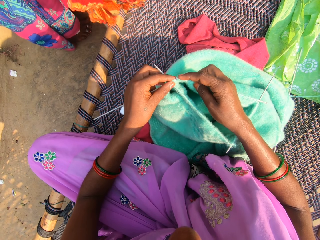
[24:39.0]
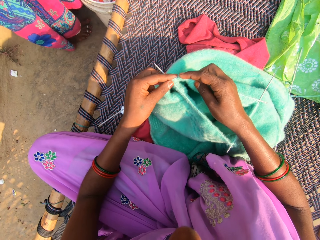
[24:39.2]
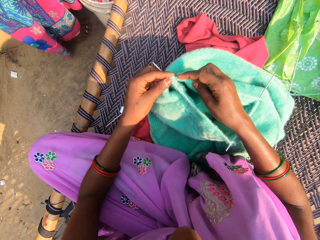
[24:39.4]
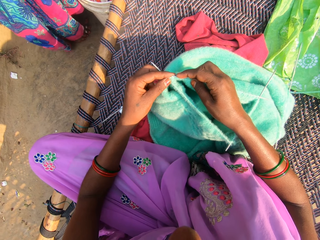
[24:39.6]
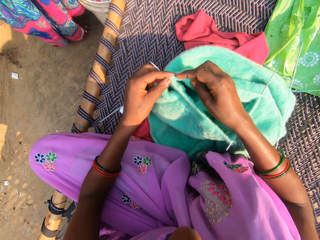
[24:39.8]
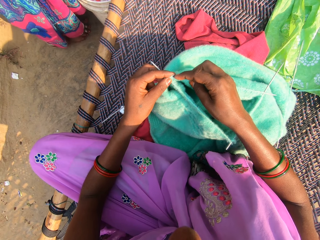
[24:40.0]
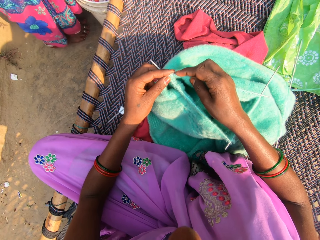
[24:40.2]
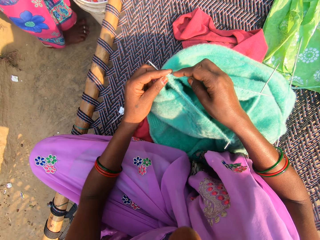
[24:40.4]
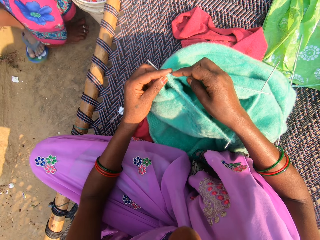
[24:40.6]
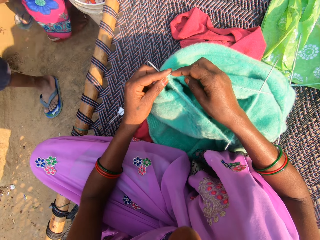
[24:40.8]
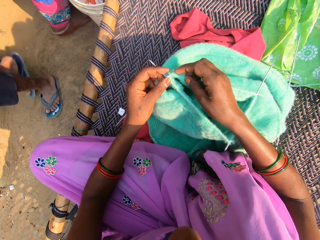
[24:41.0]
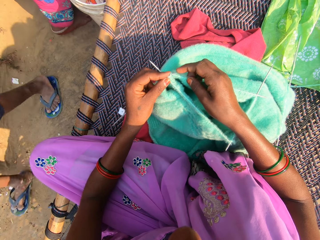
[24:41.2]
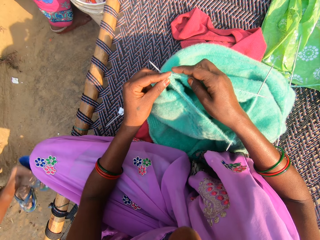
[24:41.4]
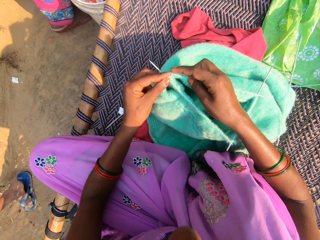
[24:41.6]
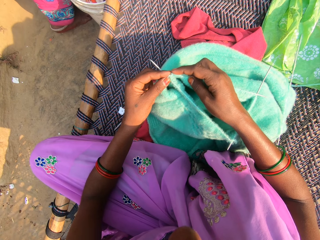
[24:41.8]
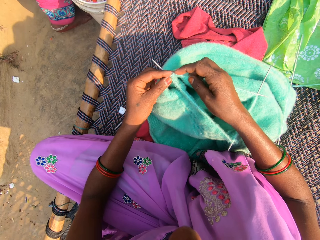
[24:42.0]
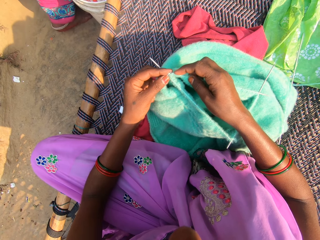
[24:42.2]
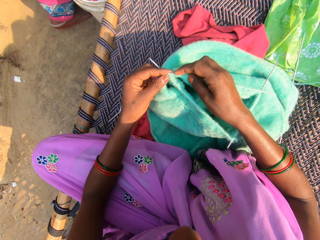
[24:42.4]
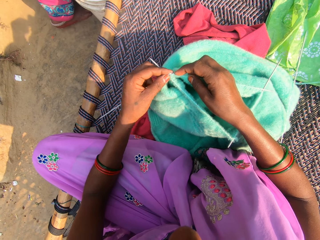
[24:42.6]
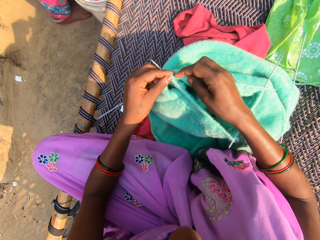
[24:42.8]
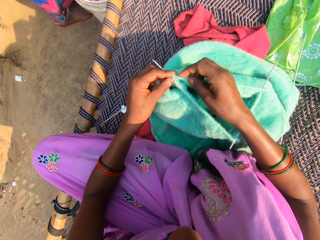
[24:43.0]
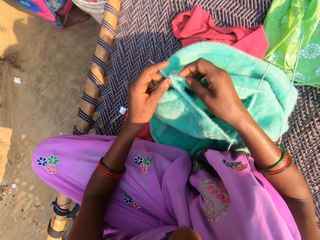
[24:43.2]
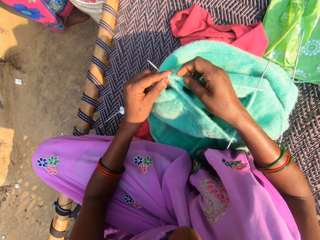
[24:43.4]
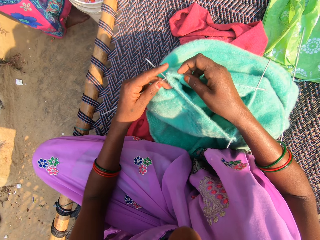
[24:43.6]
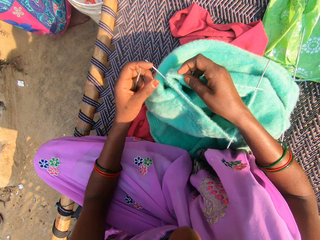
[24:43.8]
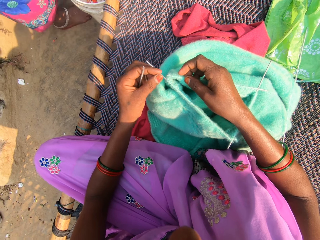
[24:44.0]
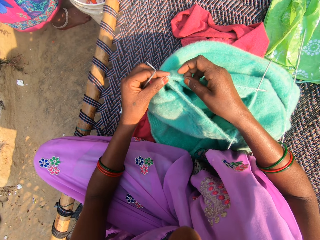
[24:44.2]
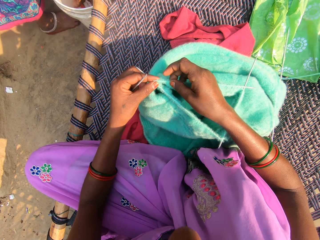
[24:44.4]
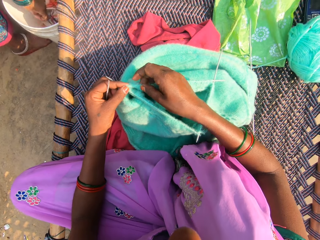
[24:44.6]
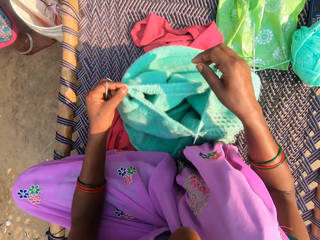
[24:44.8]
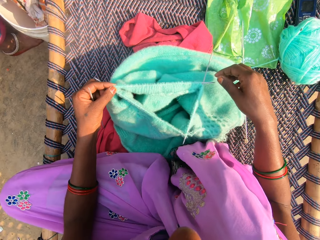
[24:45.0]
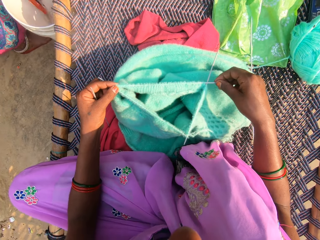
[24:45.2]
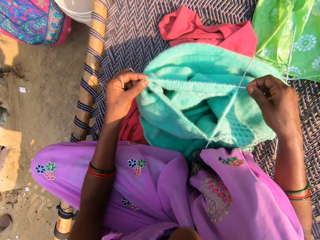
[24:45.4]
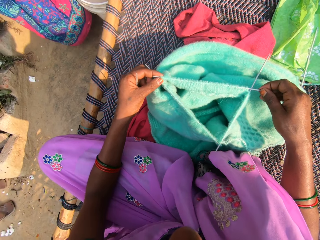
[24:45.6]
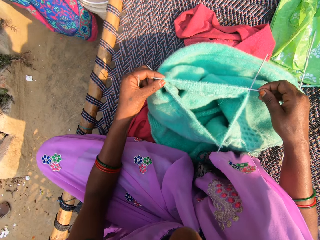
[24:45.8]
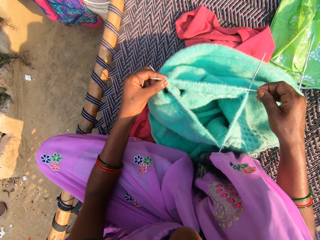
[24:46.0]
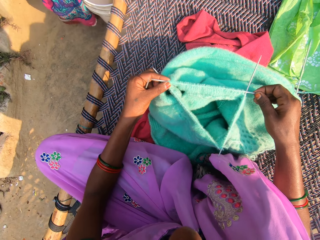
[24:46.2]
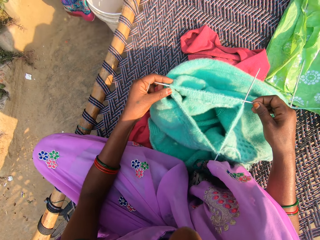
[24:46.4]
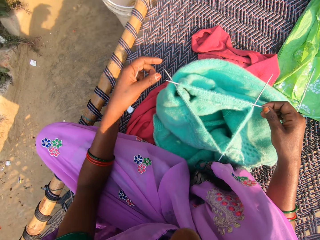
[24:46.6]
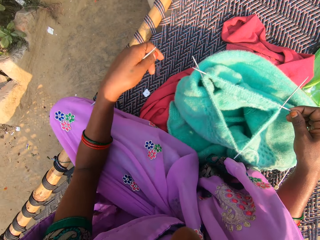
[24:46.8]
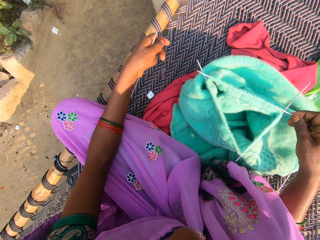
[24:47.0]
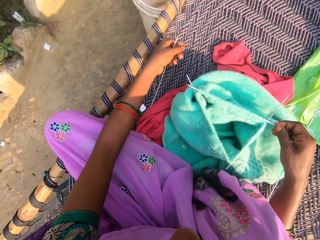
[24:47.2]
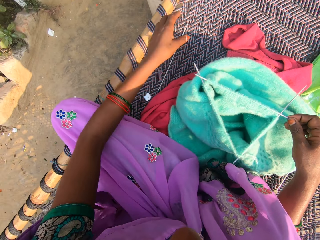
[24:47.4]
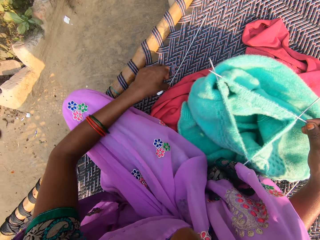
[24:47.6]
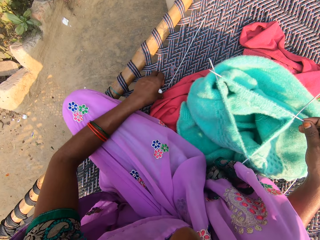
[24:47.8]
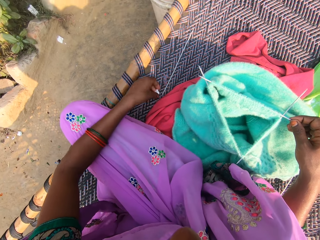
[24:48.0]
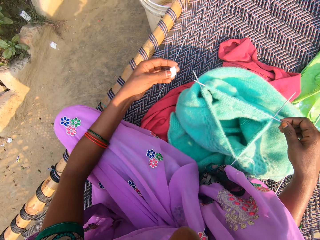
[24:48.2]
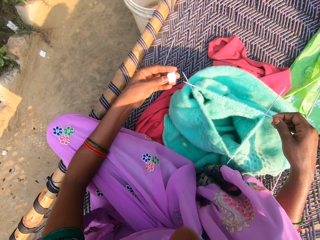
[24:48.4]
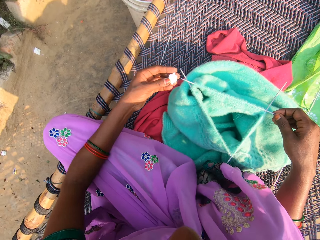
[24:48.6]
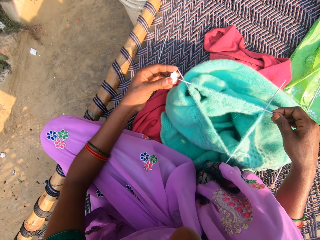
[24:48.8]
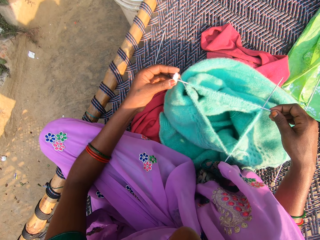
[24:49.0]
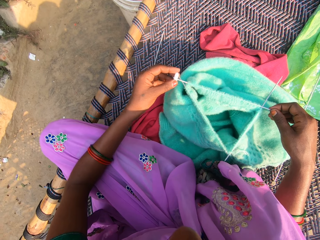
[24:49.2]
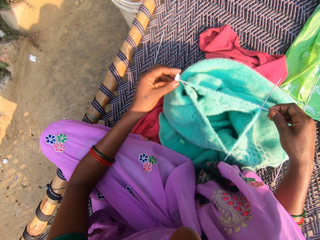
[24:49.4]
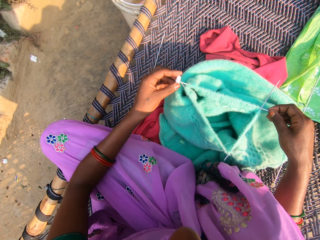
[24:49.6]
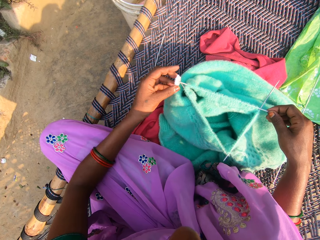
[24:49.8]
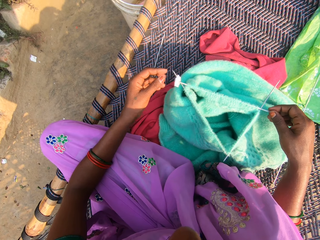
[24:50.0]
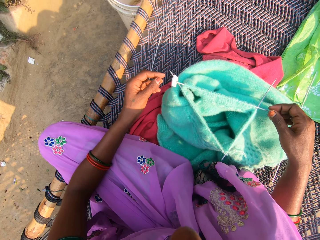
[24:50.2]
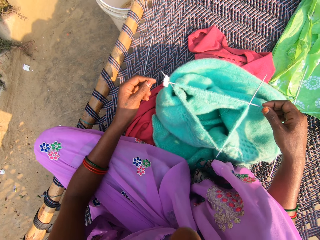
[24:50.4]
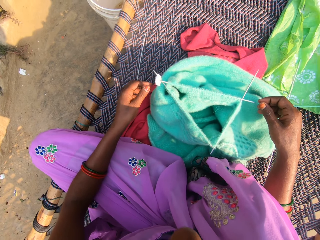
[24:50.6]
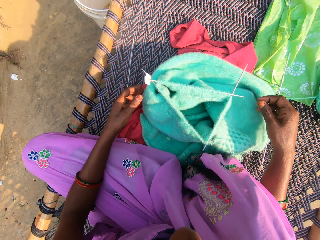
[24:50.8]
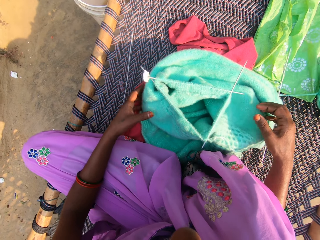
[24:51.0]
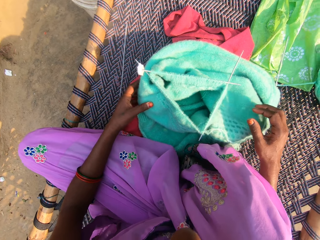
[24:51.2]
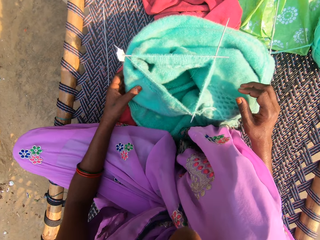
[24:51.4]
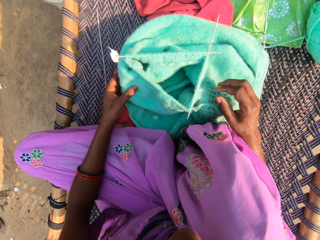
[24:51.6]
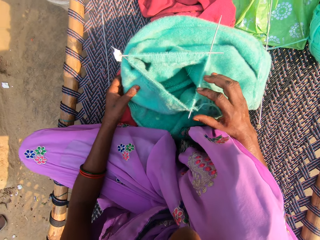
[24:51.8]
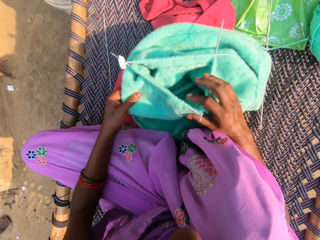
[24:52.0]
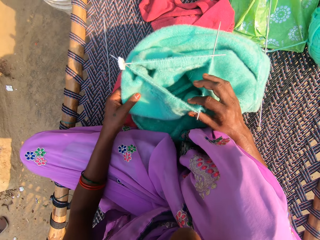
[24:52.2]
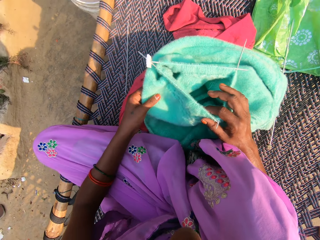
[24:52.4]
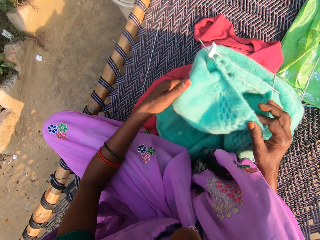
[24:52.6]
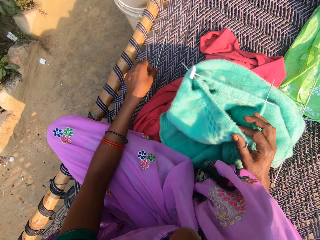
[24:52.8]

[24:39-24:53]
The woman moves towards the left. The boy walks past the woman. The woman adjusts her cloth with her hands. The woman pulls out a cloth from the bucket with her hands. The woman moves to the left. The camera wearer drops the knitting pin on the woven cot with her left hand. She picks a piece of paper from the woven cot with her left hand. She inserts the paper at the bottom of the knitting pin with her left hand. She rubs her left fingers together. She adjusts the fabric on the woven cot with both hands and lifts the fabric.

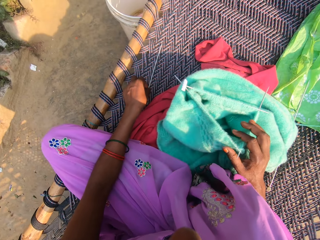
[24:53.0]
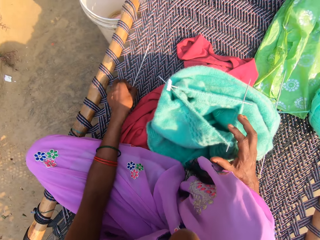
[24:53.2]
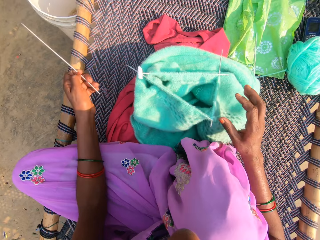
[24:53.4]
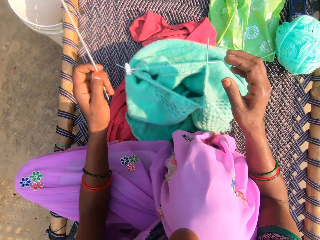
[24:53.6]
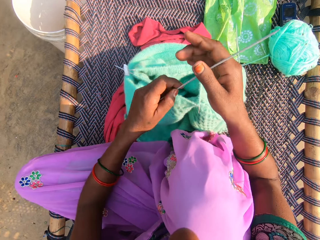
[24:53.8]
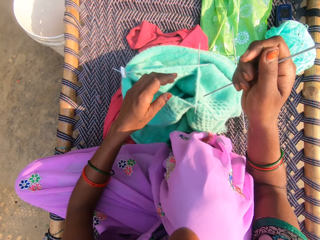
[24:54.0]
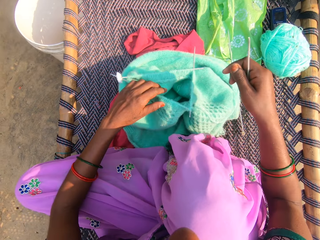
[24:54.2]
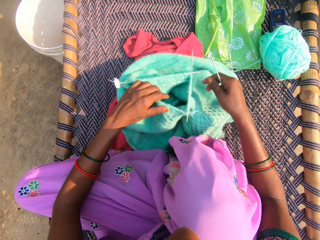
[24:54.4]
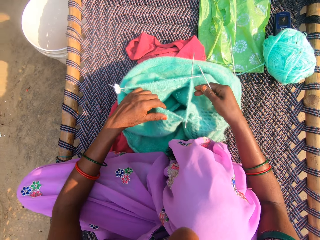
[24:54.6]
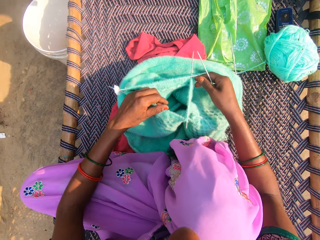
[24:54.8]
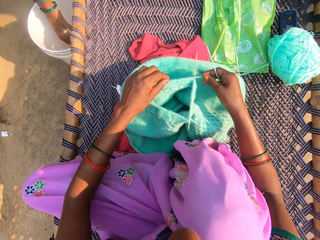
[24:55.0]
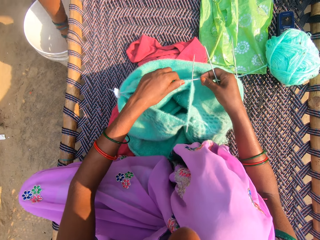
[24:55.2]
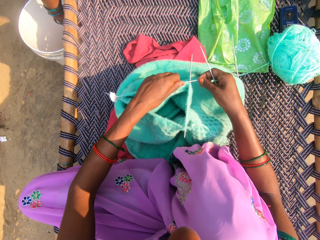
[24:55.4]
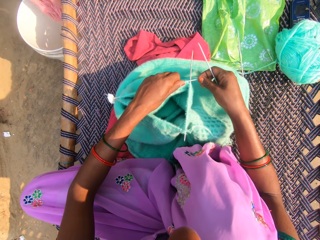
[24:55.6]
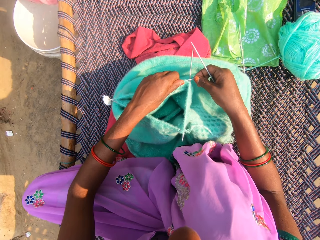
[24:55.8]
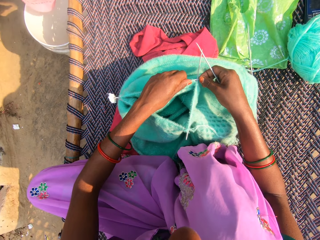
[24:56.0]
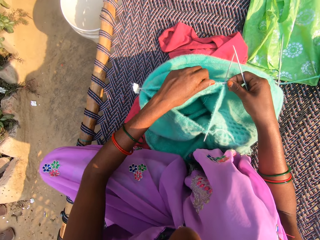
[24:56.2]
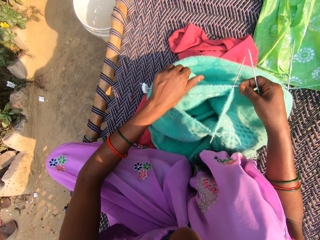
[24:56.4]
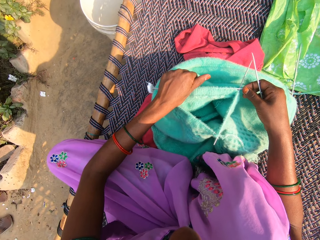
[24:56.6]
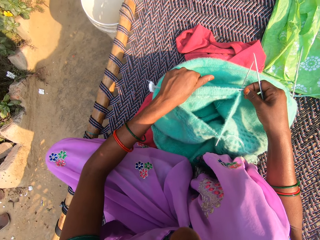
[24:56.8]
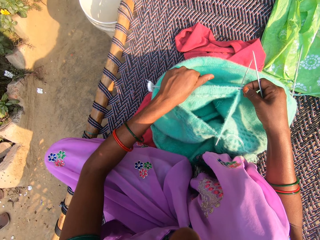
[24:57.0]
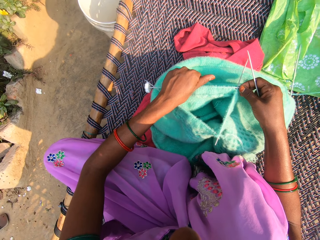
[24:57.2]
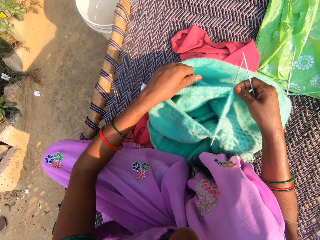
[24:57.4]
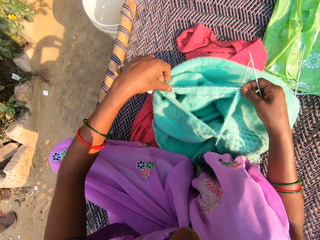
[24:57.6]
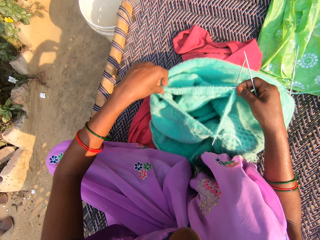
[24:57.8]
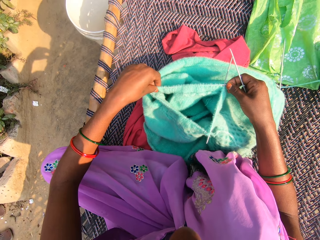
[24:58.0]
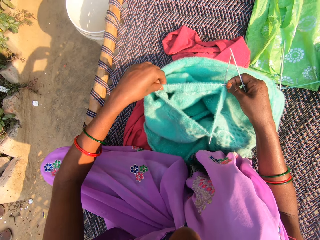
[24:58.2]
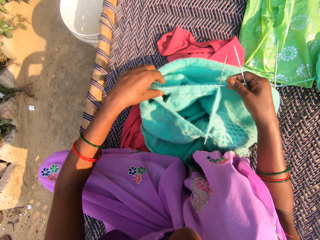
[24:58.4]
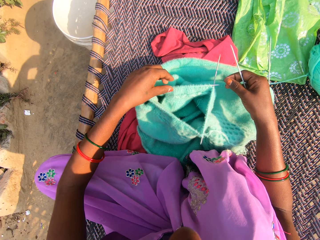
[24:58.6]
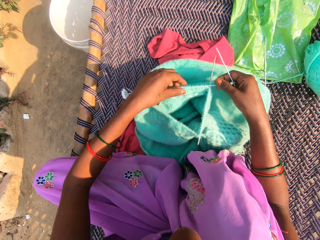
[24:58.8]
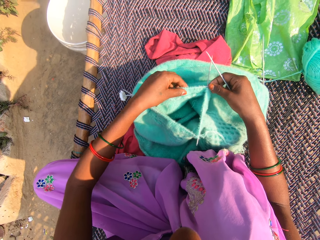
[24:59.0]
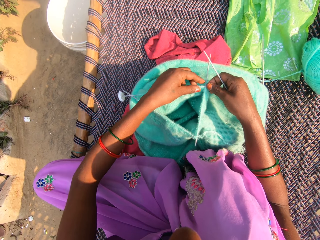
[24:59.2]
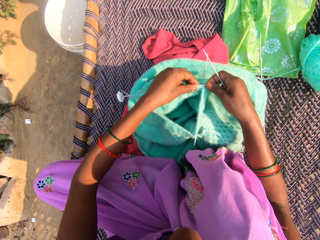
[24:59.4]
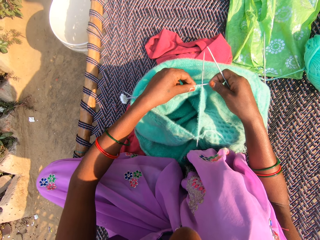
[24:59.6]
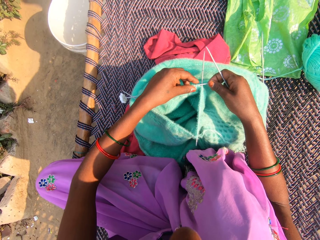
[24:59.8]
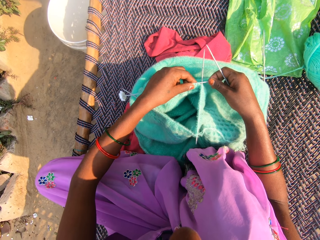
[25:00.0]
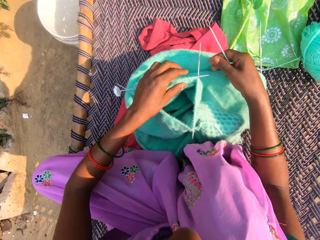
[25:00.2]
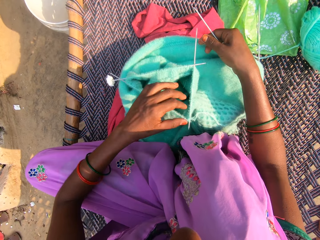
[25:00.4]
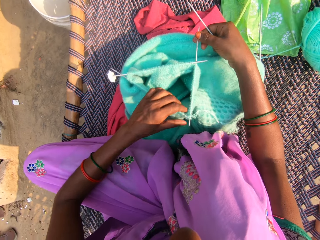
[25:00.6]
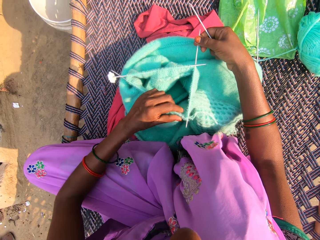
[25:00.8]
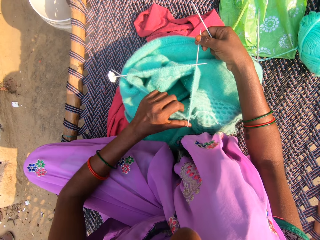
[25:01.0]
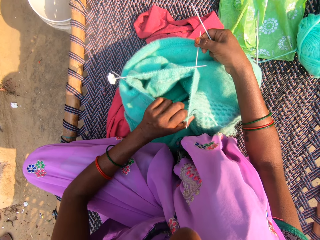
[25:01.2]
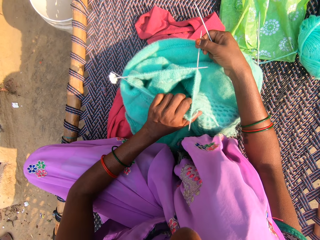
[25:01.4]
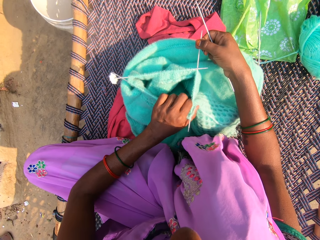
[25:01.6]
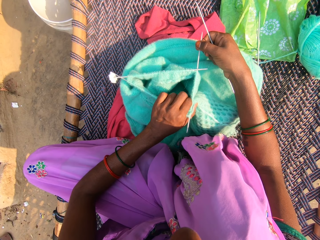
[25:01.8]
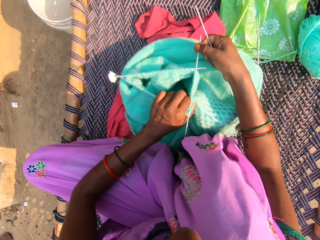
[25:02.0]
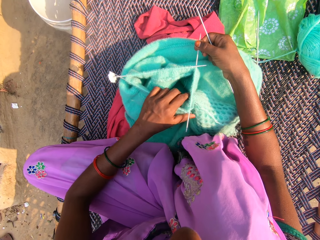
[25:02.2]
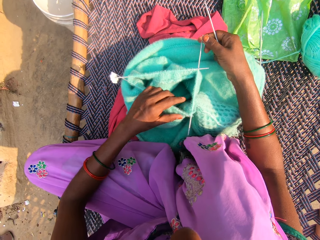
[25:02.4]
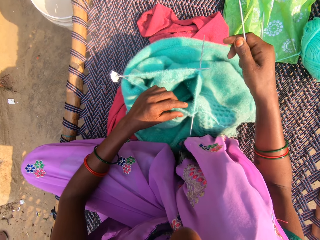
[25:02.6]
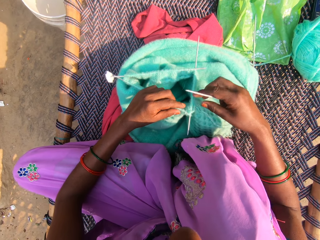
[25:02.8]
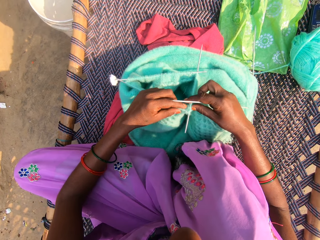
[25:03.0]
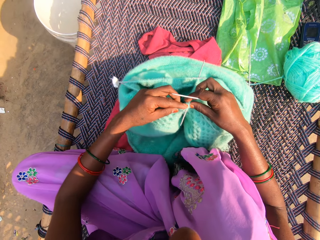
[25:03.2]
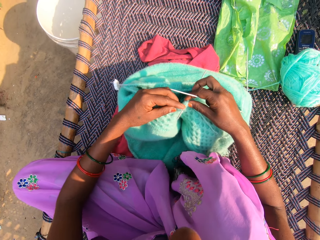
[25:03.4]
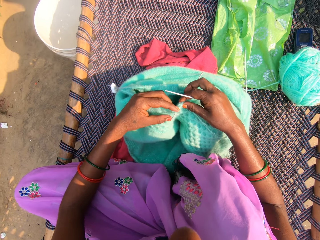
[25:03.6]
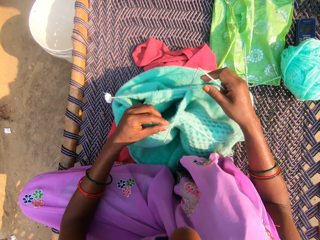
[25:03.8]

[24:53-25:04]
The camera wearer picks the knitting pin or needle from the woven cot with her left hand. She passes the knitting pin to her left hand. She adjusts the yarn on the knitting needles with her hands. The woman pulls out a cloth from the bucket with her right hand. The camera wearer extends the knitting needles in the fabric.
